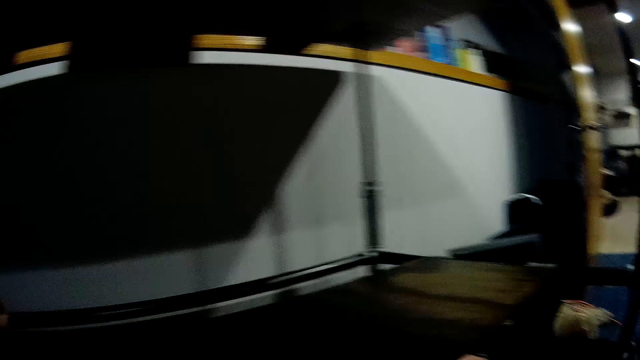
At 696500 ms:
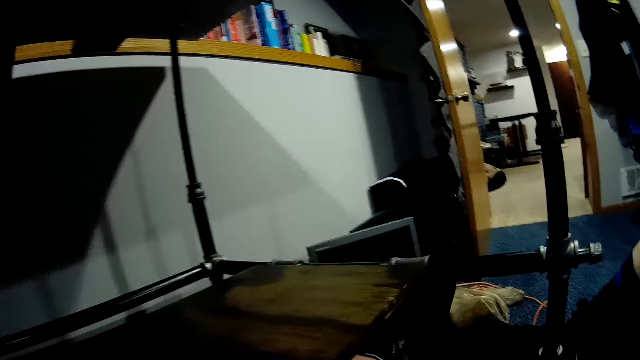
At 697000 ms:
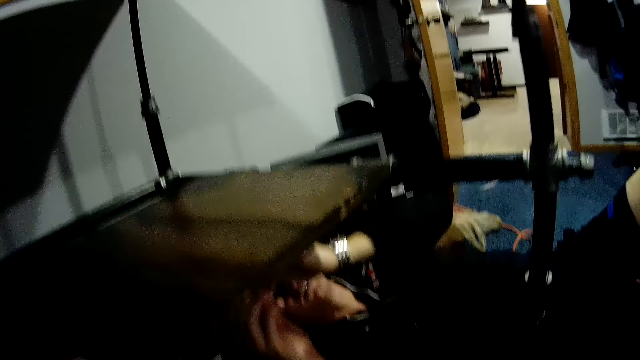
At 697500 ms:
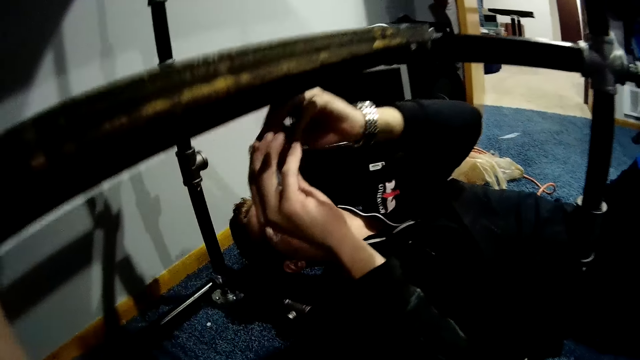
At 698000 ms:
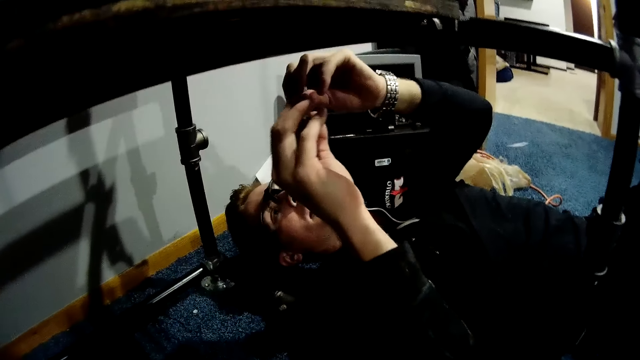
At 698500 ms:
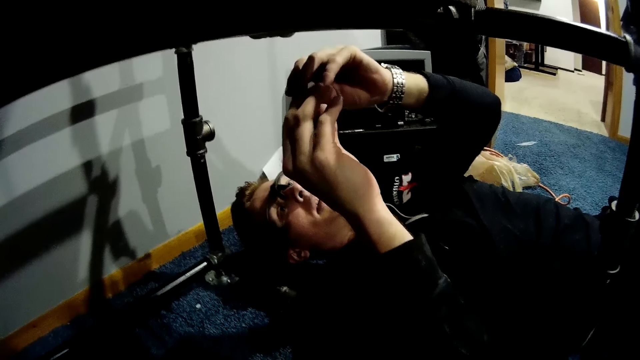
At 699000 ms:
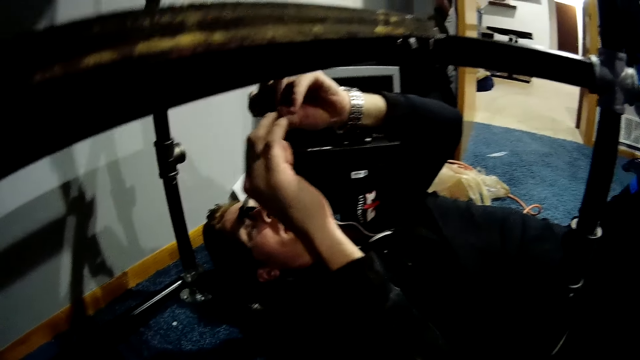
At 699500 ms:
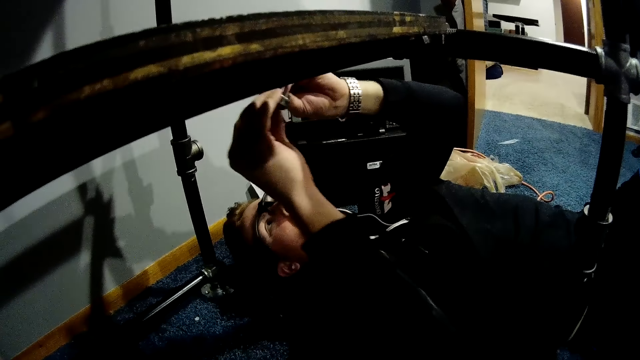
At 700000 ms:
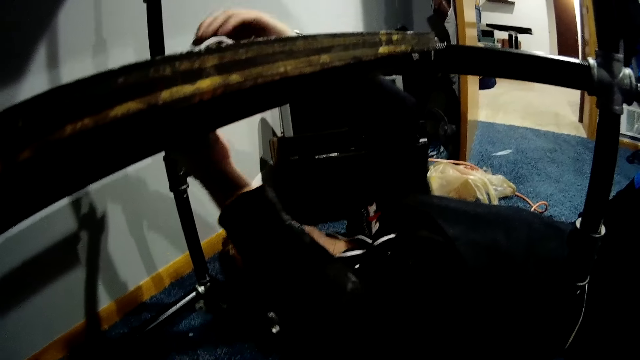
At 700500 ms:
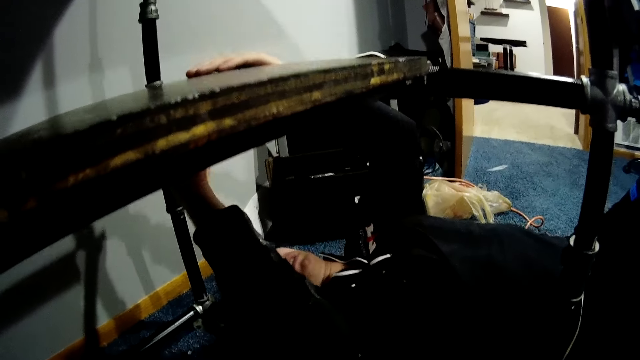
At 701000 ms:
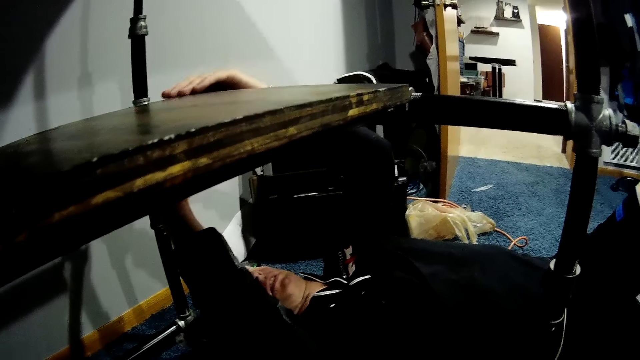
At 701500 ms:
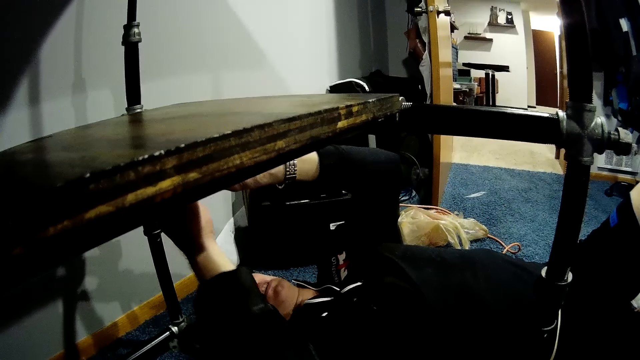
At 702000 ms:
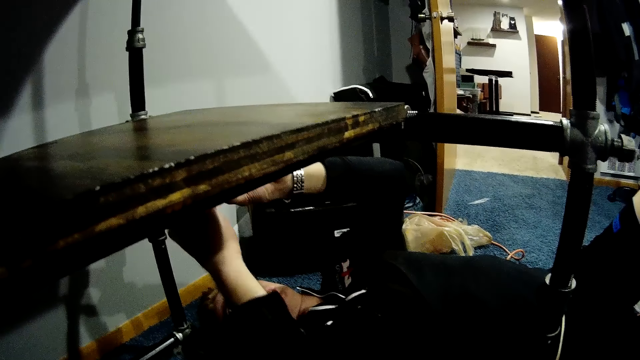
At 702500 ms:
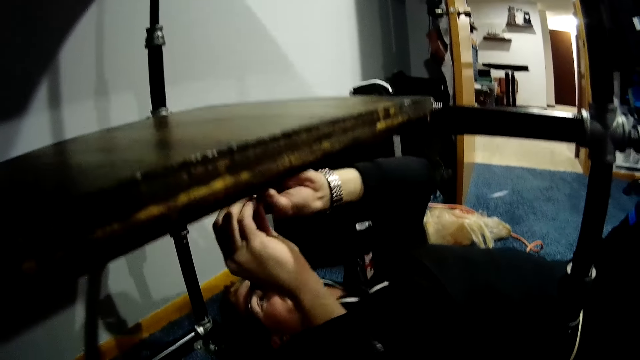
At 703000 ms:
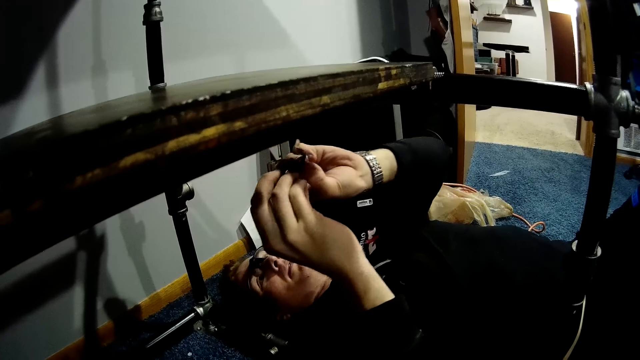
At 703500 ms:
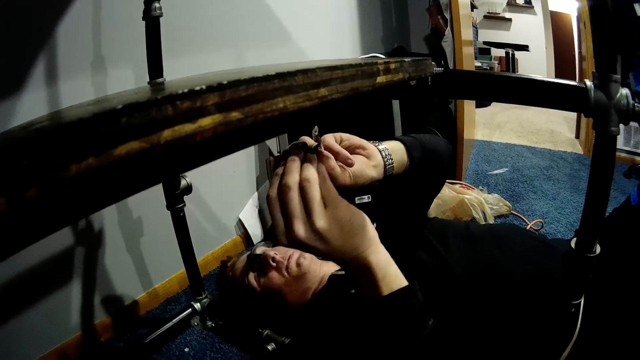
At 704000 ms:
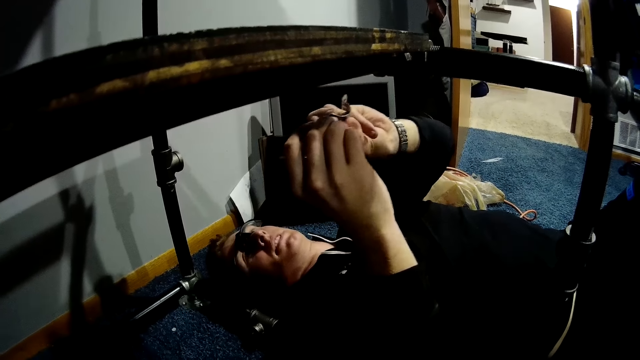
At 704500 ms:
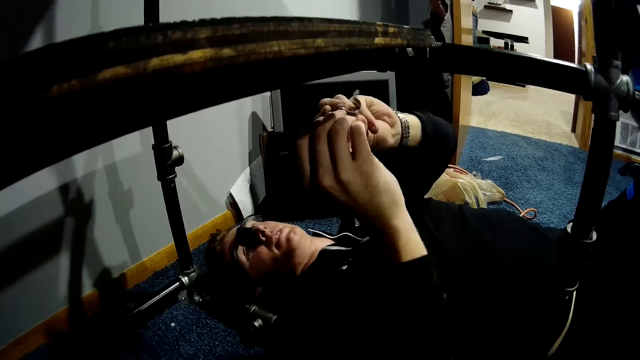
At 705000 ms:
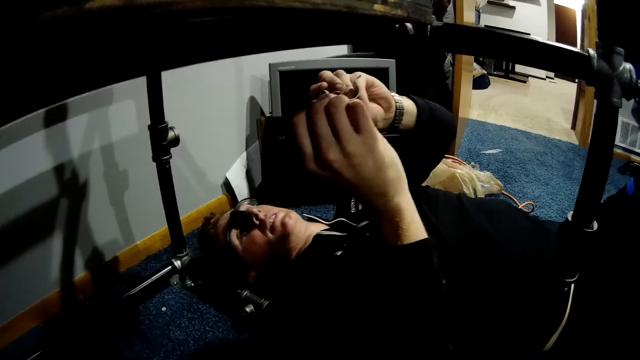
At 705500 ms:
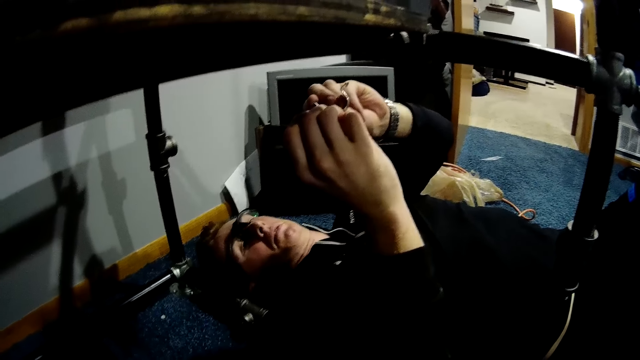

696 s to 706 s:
A man holds a latch with both hands. The man fixes something on the timber and places his left hand on the wooden slab. The man holds the latch with both hands.

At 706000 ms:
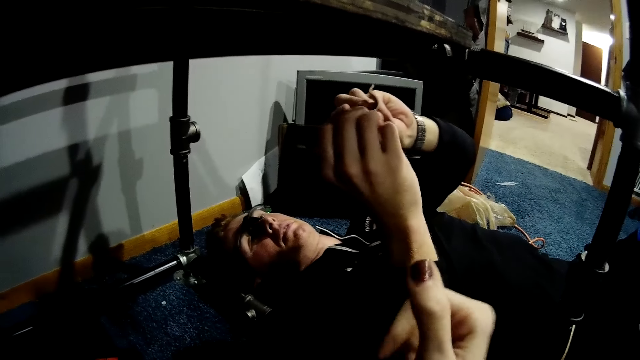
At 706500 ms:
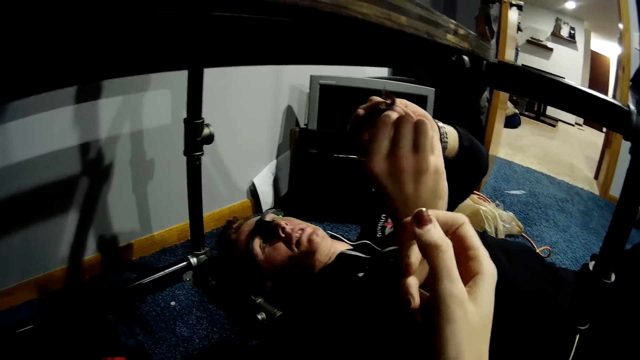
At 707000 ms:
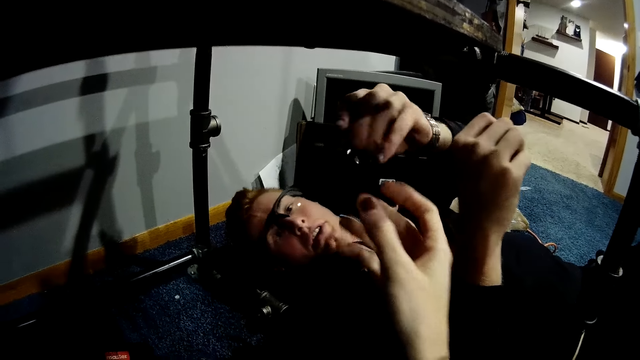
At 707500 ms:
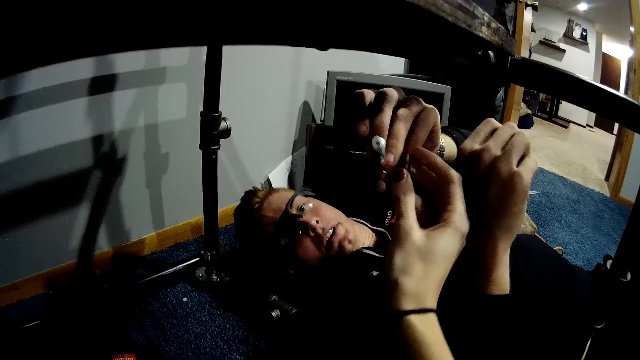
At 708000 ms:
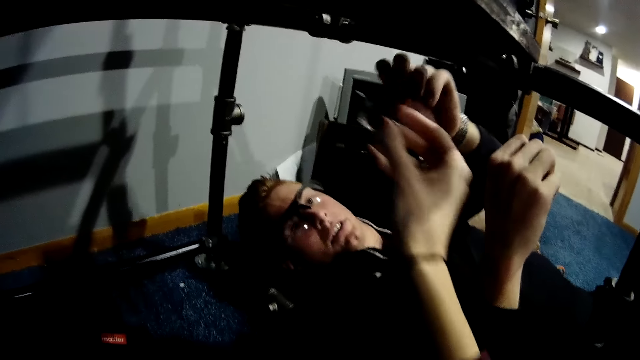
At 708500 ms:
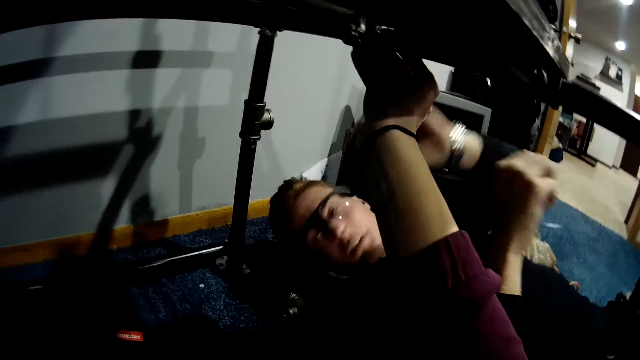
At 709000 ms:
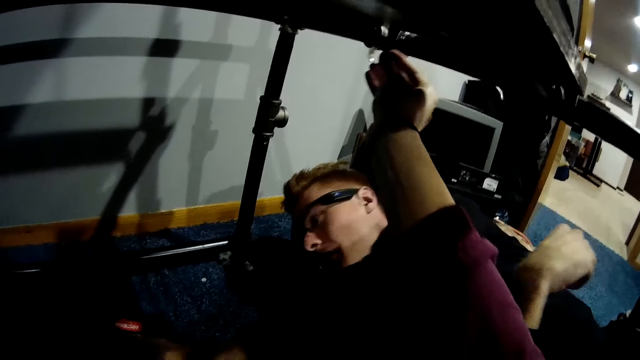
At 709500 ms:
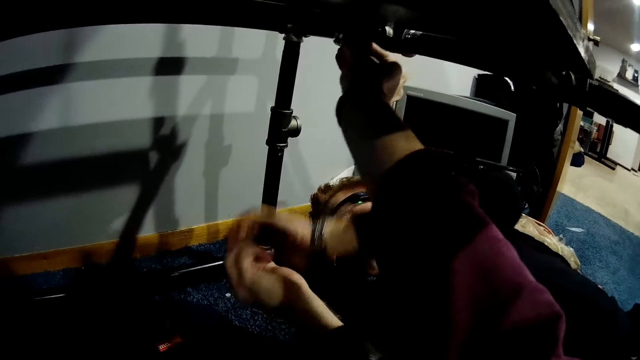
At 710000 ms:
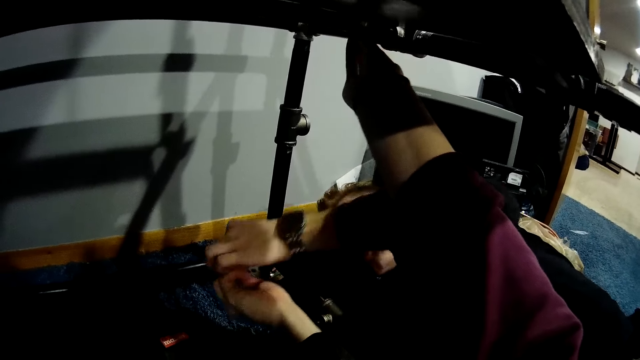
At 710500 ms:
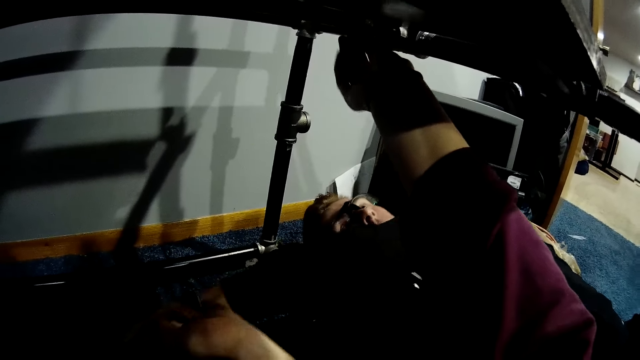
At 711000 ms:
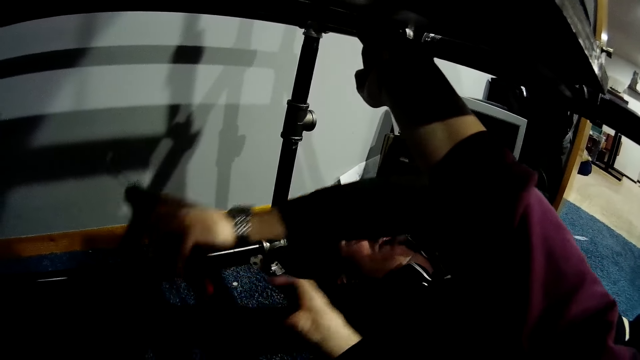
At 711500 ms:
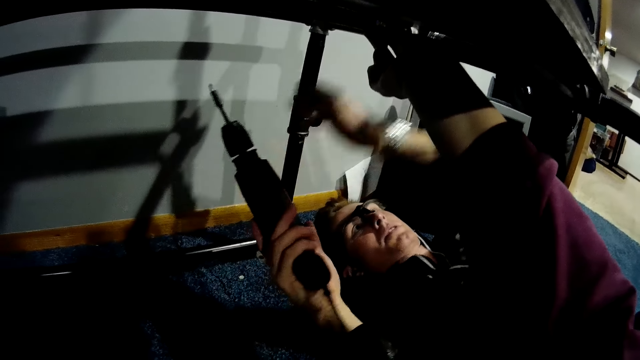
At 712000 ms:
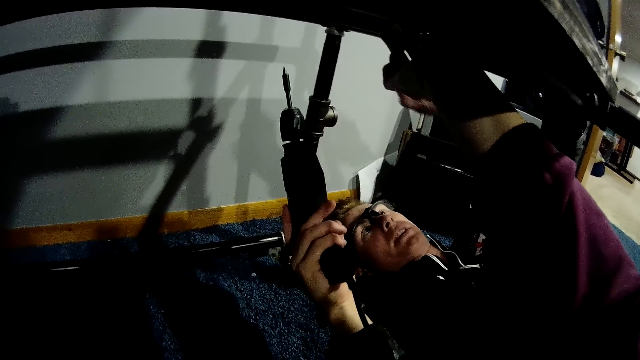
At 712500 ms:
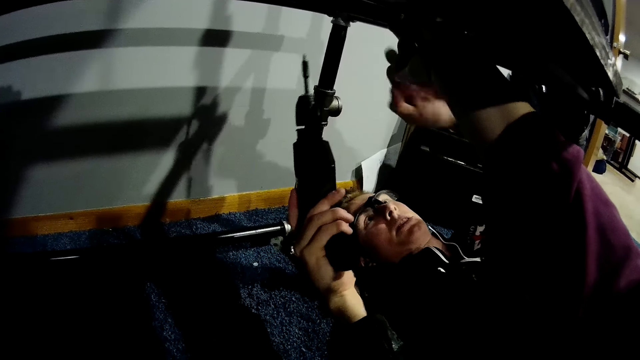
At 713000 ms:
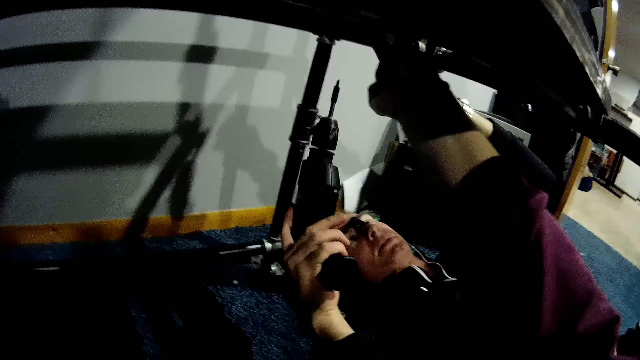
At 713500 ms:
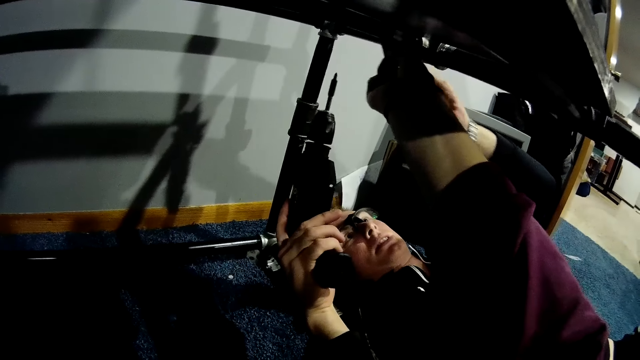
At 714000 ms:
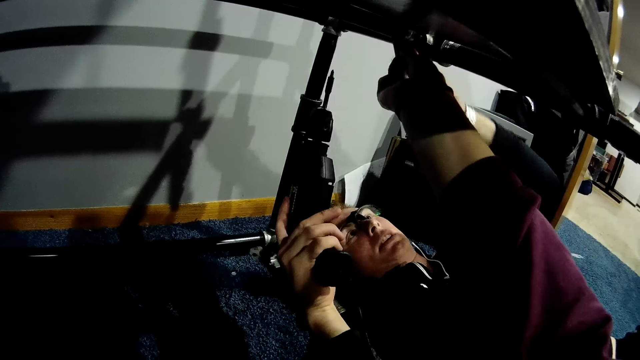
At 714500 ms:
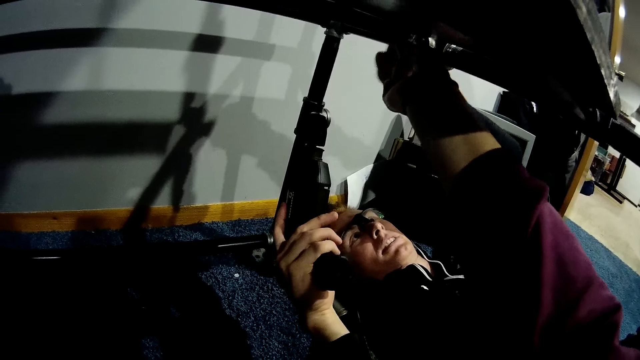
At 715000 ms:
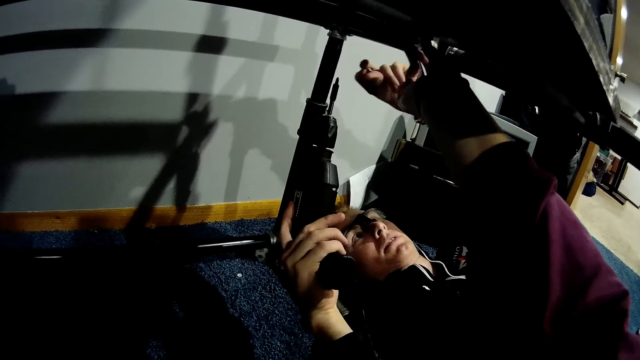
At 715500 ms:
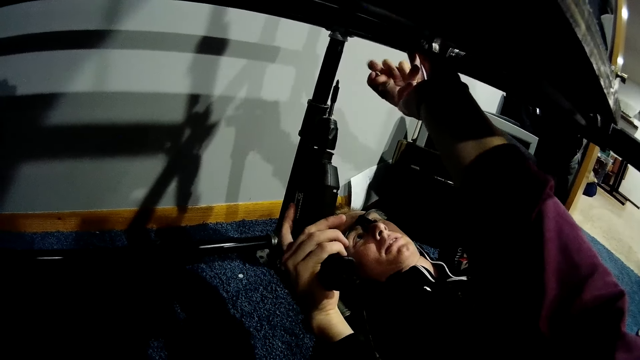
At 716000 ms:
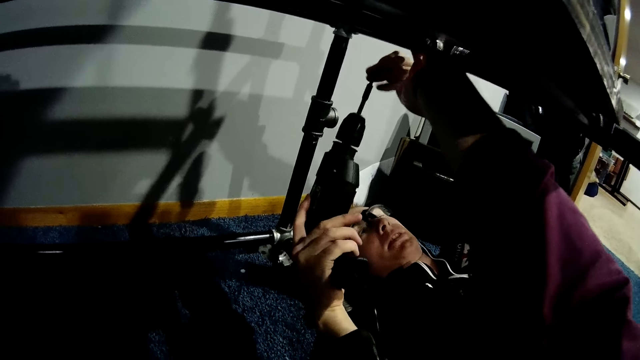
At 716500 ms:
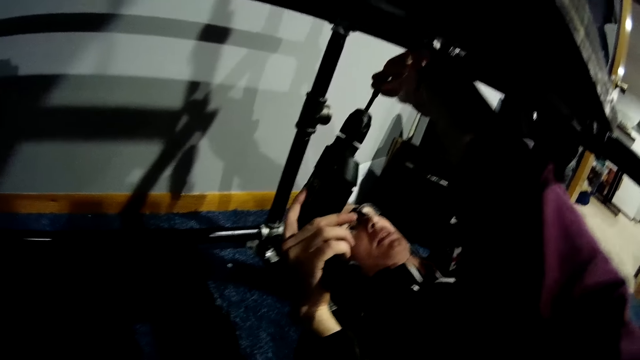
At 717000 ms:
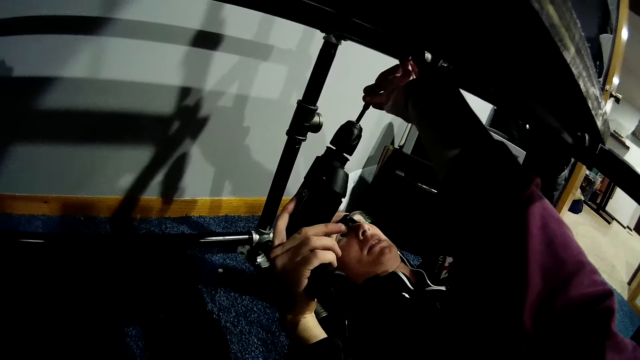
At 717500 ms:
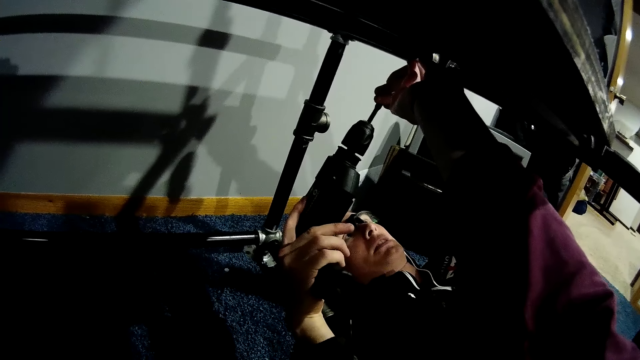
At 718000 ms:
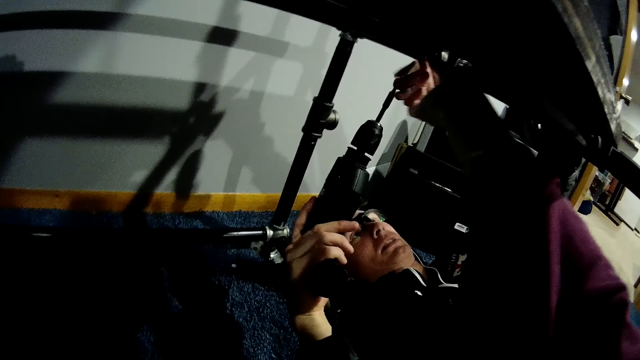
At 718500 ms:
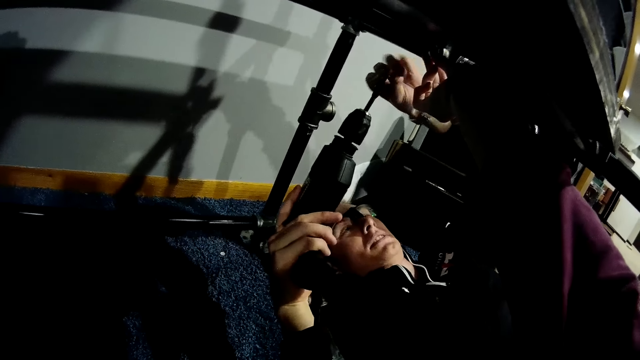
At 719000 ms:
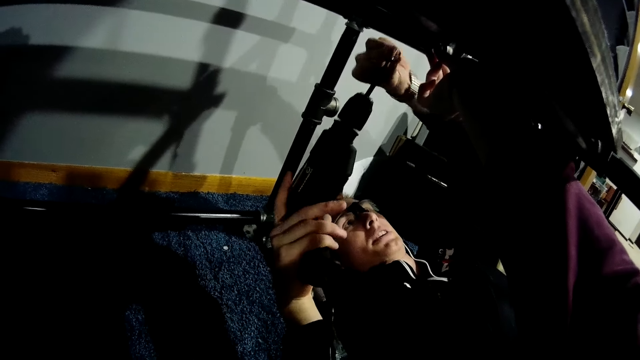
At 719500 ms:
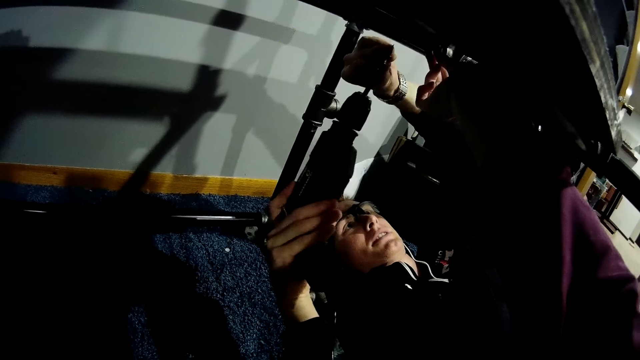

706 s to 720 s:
A man passes the latch to the camera wearer with his left hand. The camera wearer places the latch under the wooden slab with her left hand. The man picks up the nail gun from the floor with his left hand. The camera wearer picks up a drill. The man holds the nail gun in his right hand, holds a nail in his left hand, and places the nail in his left hand on the nail gun in his right hand. The camera wearer fixes the drill bit.
